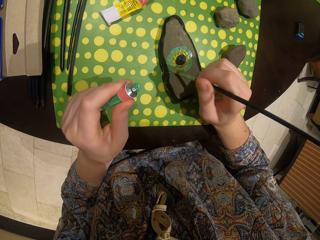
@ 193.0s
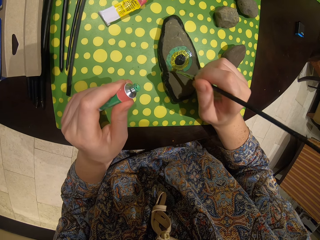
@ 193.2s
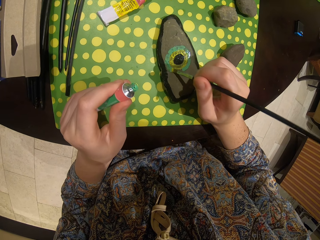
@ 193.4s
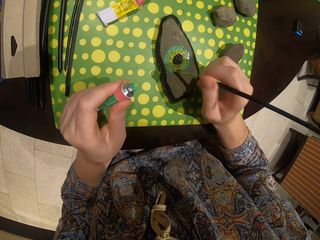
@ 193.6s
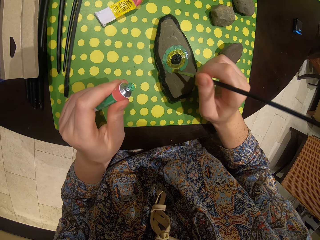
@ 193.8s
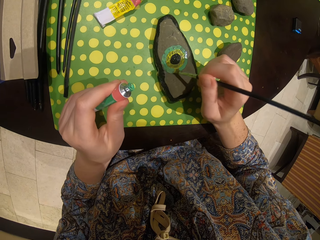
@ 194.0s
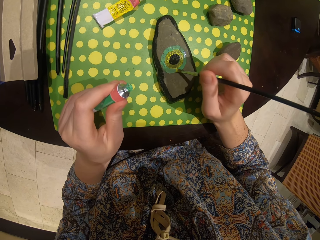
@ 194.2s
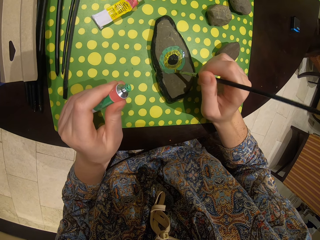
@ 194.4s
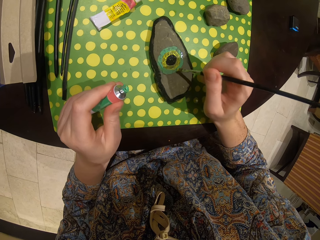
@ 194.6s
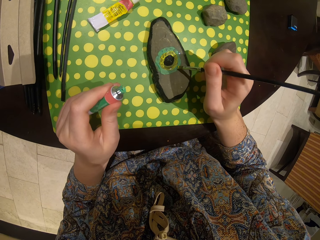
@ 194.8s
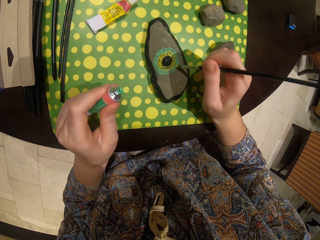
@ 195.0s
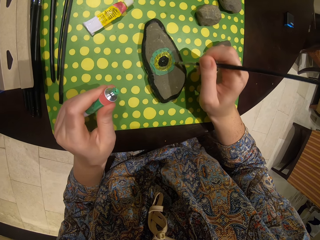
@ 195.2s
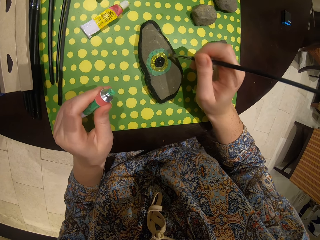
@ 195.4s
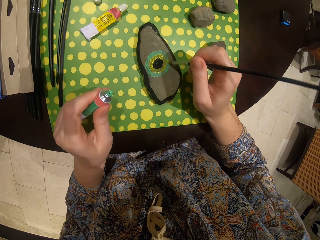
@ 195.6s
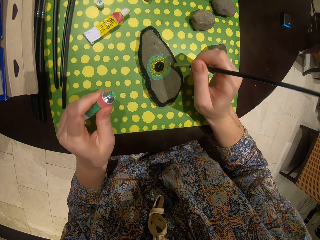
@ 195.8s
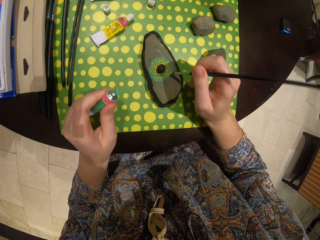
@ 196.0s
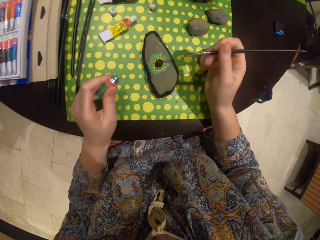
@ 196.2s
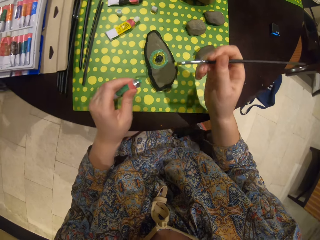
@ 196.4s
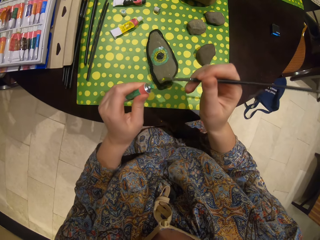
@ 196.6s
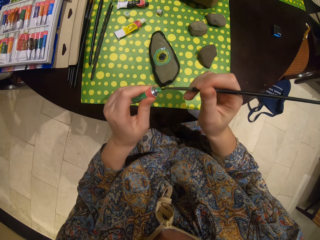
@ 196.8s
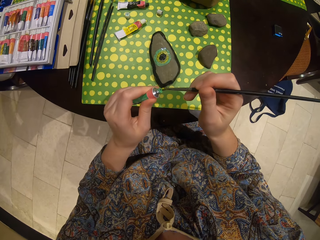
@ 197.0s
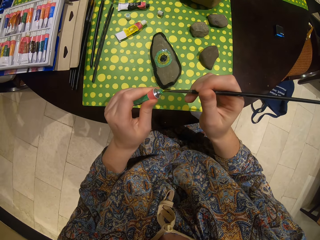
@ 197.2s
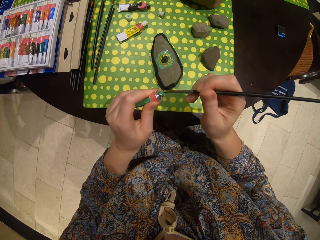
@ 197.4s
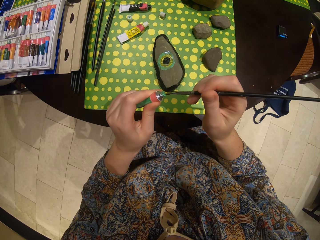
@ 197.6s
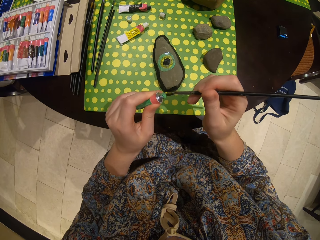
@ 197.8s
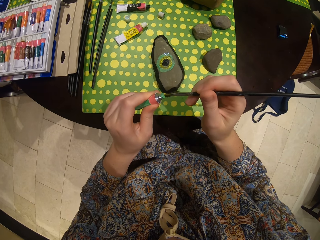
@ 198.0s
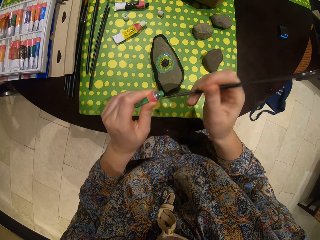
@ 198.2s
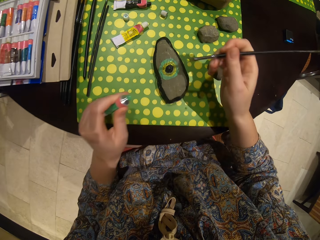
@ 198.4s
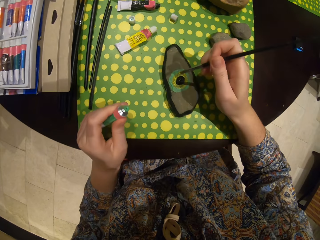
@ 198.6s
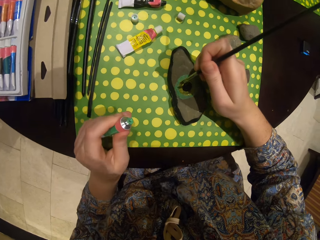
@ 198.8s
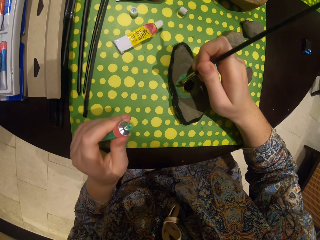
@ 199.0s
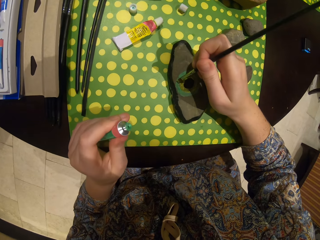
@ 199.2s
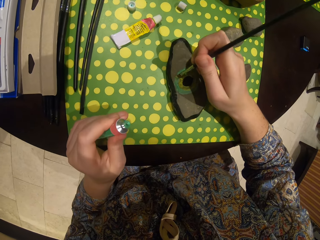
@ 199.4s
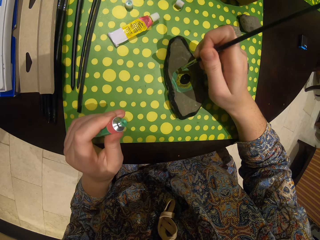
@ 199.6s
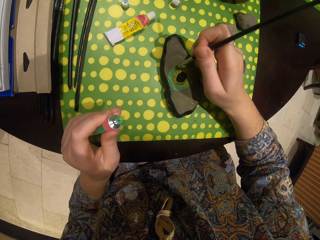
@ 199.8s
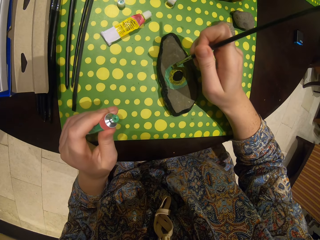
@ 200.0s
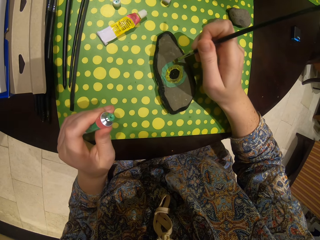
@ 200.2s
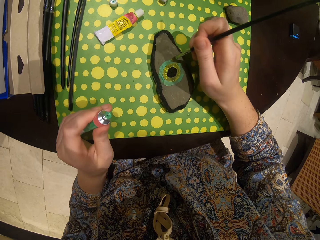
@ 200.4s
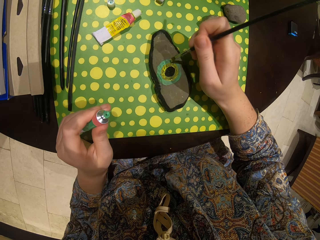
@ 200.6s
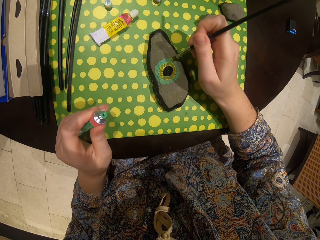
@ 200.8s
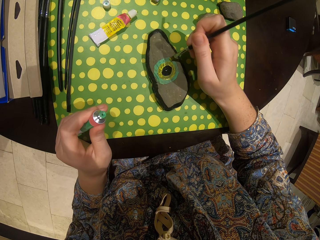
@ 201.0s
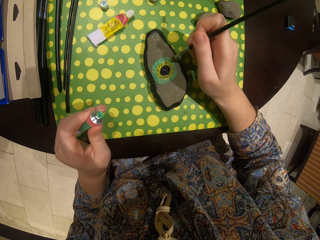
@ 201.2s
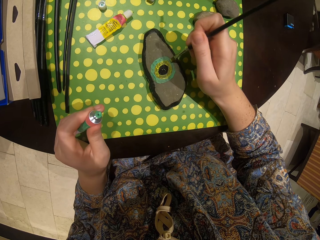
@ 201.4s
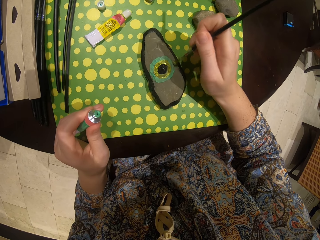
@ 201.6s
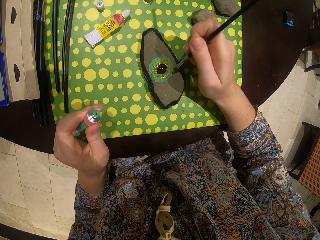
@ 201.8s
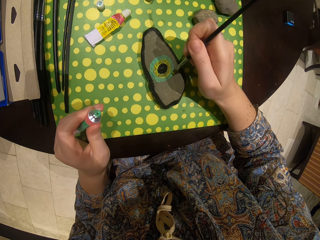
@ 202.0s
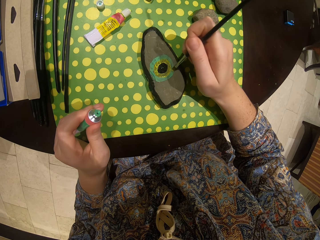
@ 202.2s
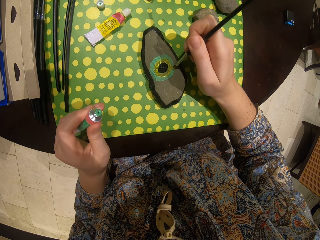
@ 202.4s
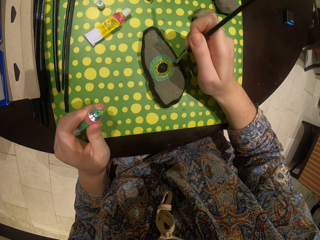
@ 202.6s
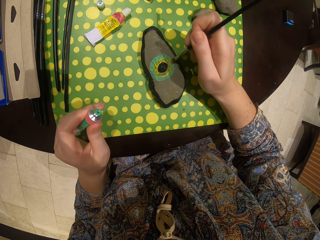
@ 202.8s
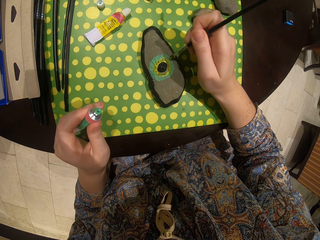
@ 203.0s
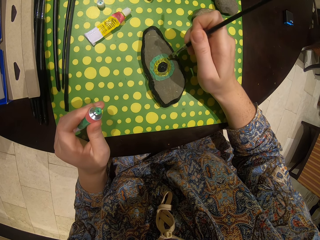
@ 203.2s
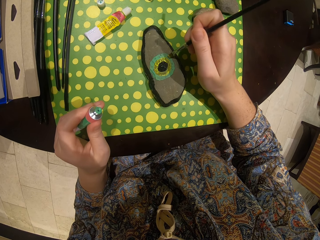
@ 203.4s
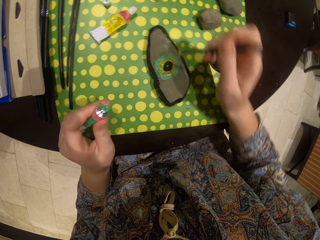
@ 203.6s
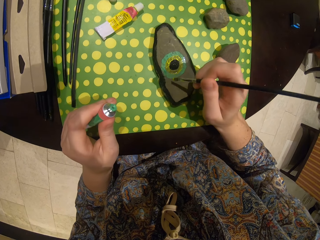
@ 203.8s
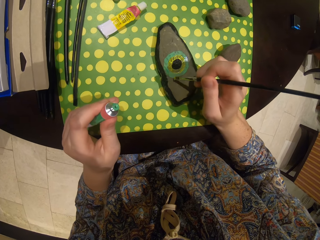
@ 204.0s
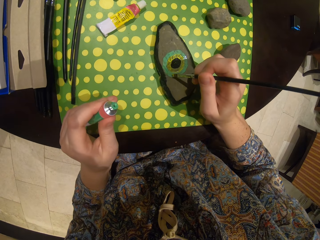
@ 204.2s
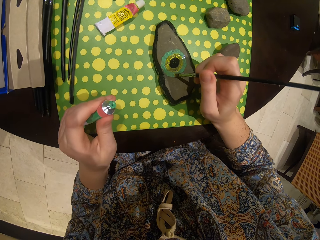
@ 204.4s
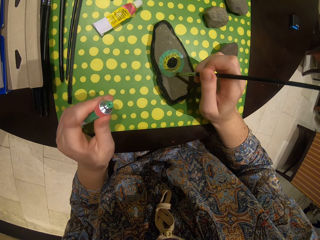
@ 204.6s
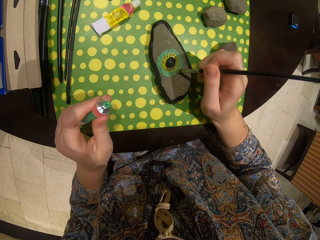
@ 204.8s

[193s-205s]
The camera wearer dips the pen in the paint. They take the paint with a paint brush. They paint the stone.

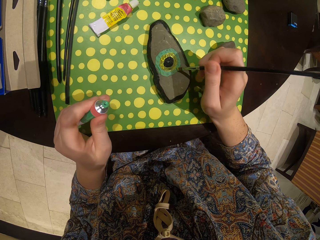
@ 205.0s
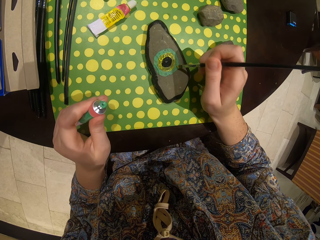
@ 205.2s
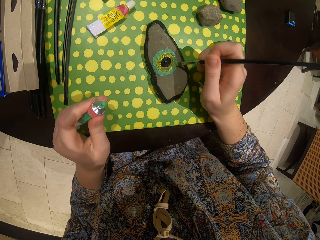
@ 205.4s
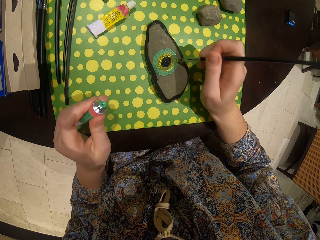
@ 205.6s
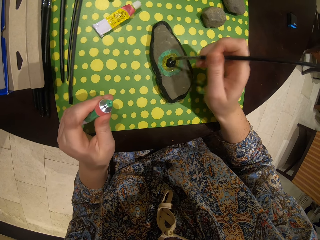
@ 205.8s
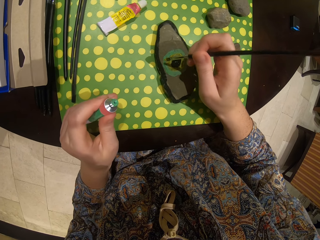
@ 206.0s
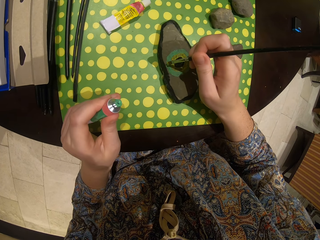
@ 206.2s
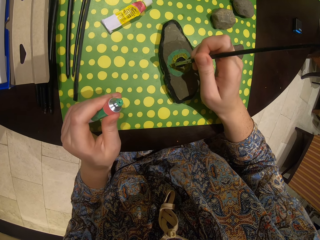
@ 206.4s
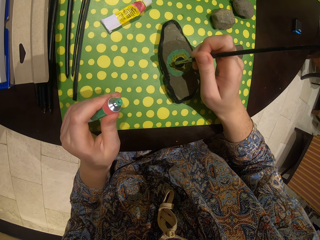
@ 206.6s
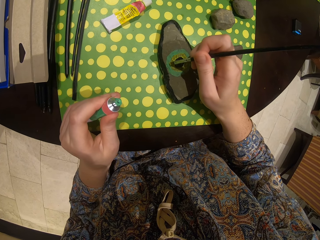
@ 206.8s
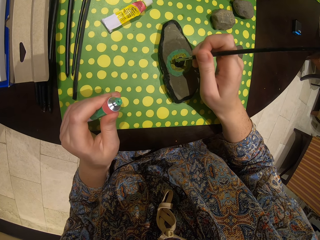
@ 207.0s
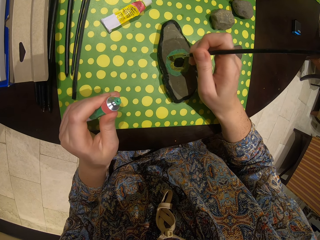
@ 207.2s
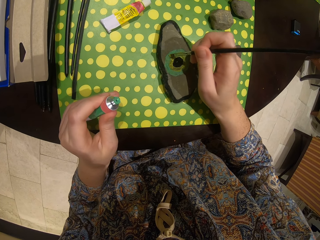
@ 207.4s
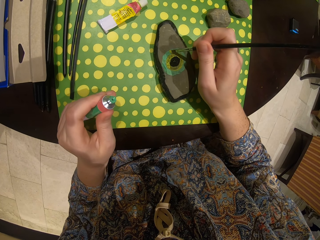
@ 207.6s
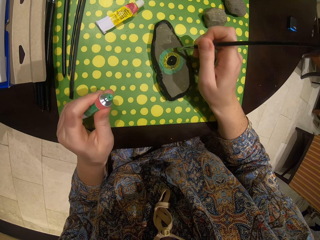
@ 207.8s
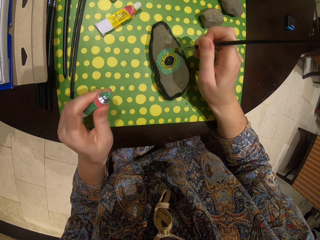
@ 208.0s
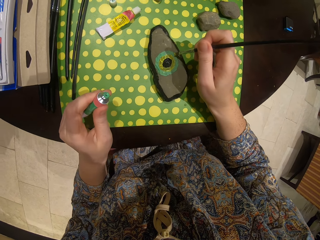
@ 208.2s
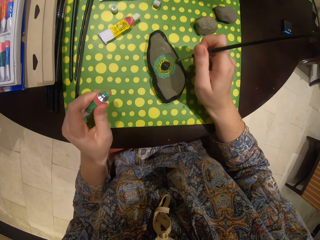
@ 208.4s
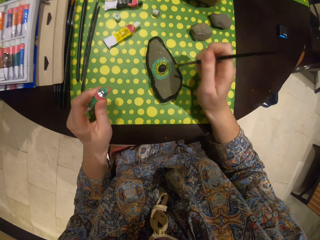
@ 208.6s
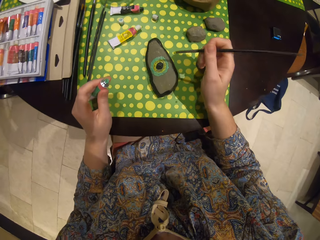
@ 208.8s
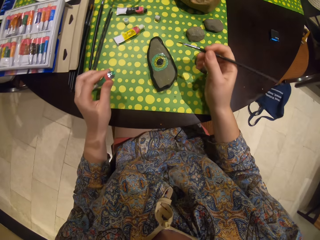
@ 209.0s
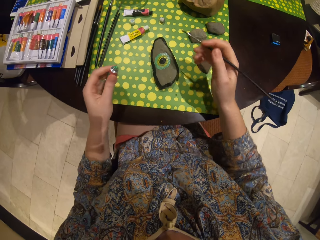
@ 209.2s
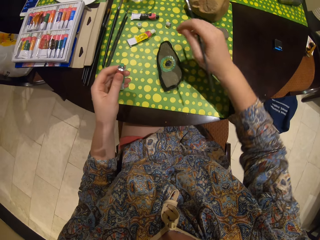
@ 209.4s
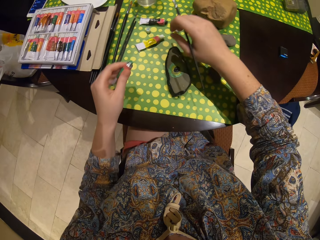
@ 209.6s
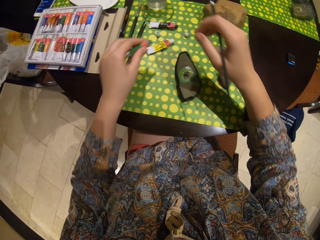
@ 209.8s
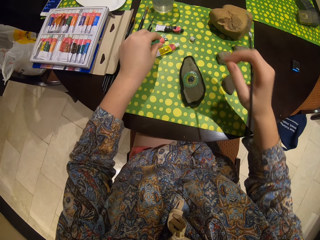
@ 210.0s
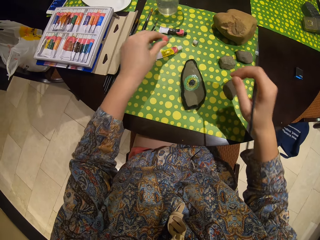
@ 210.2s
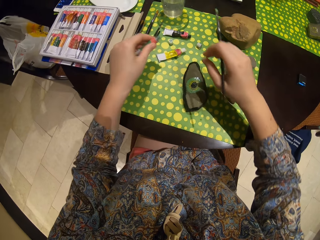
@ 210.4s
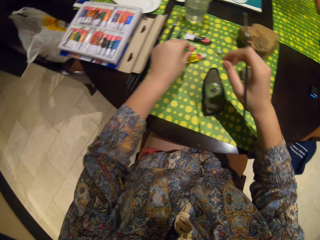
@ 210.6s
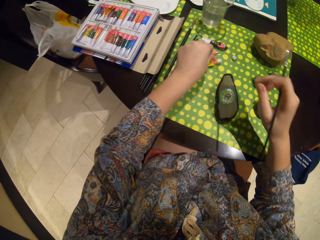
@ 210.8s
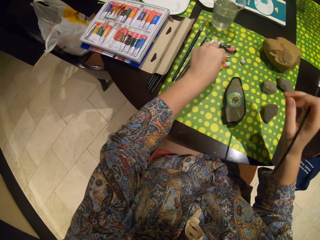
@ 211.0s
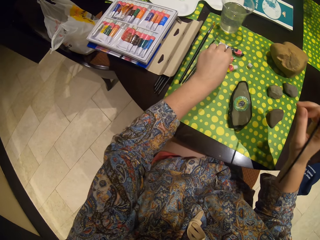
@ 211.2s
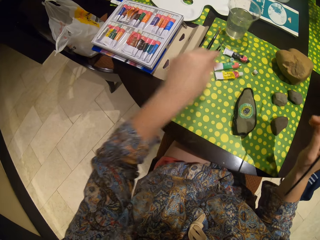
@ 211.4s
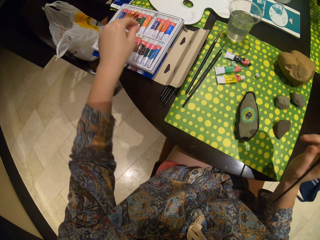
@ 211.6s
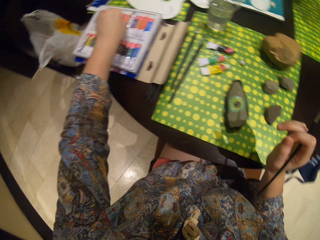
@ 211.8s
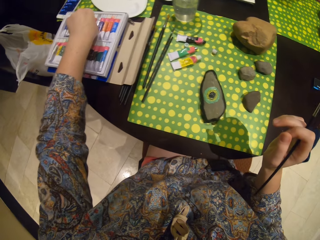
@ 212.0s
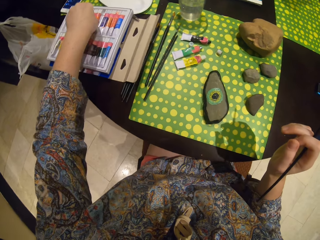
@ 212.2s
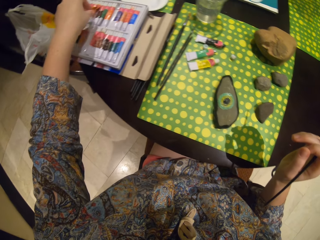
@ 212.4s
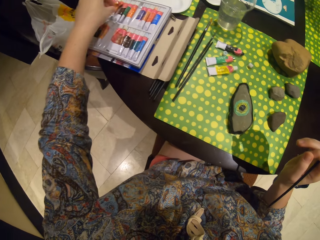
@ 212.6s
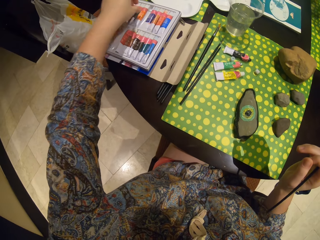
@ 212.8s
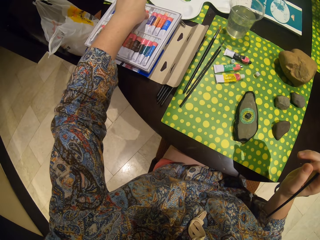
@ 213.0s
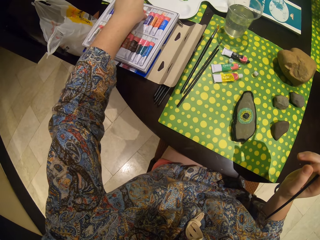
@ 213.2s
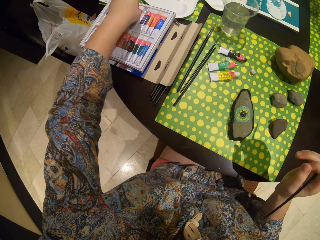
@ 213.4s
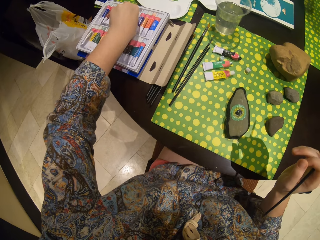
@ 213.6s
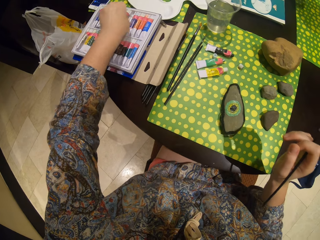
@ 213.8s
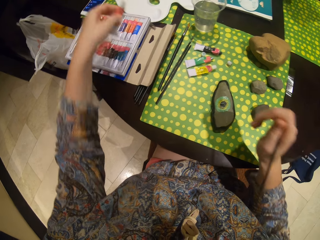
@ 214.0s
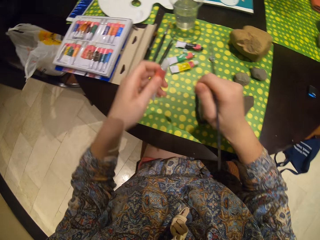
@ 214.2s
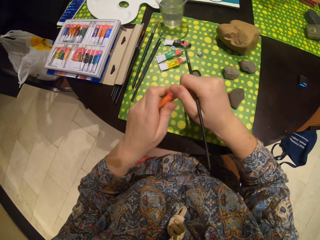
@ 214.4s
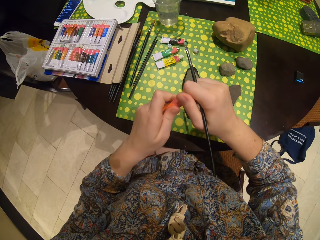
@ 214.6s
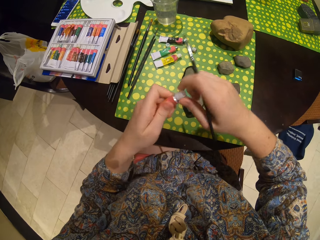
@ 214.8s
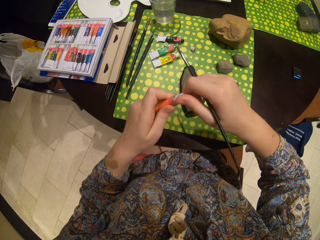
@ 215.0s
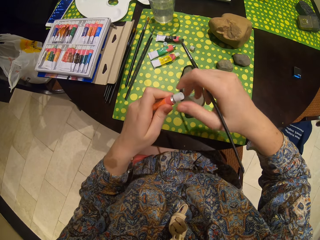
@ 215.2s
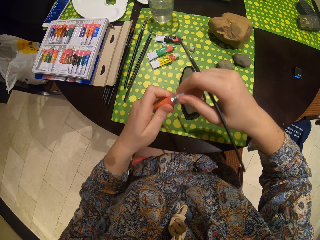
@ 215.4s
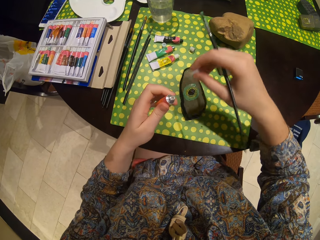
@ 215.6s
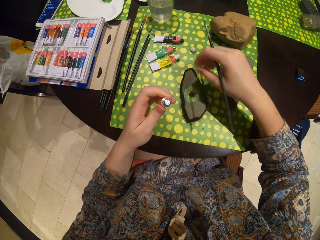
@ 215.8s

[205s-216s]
The camera wearer puts the paint on the table. They pick another paint. They open the paint.
